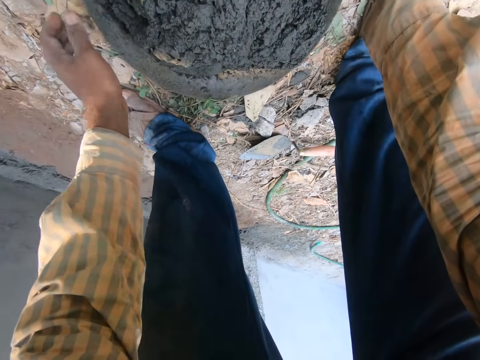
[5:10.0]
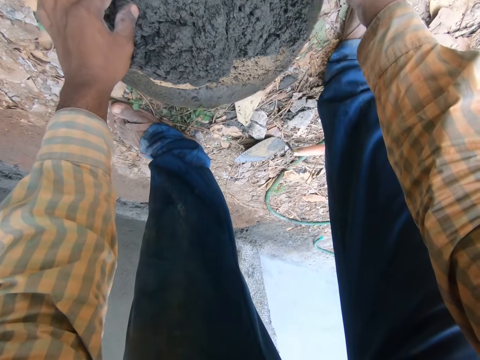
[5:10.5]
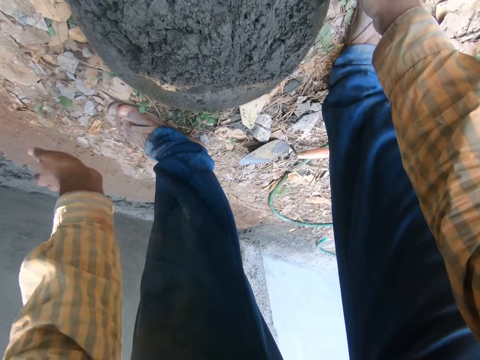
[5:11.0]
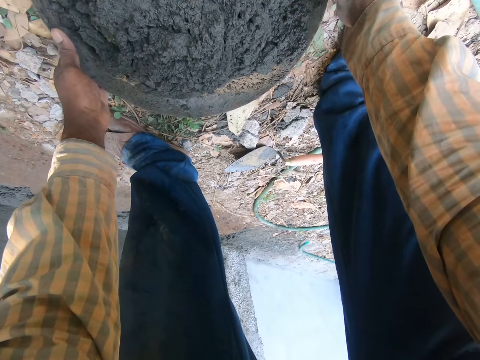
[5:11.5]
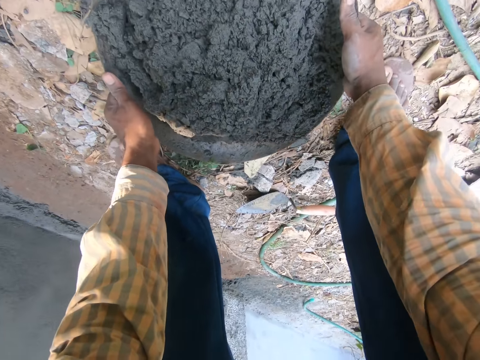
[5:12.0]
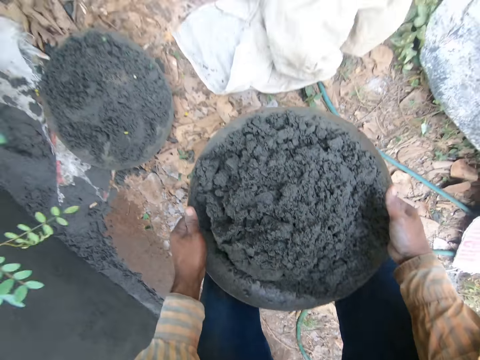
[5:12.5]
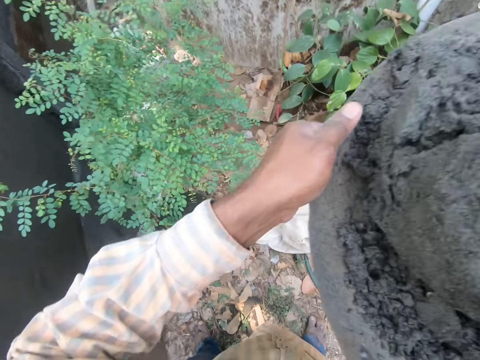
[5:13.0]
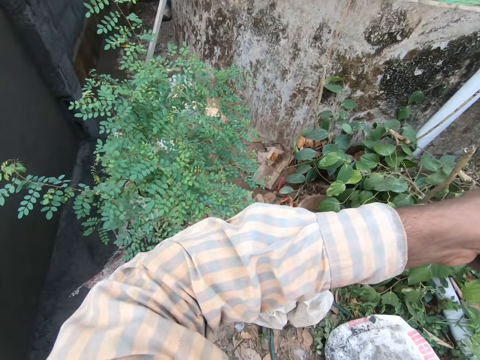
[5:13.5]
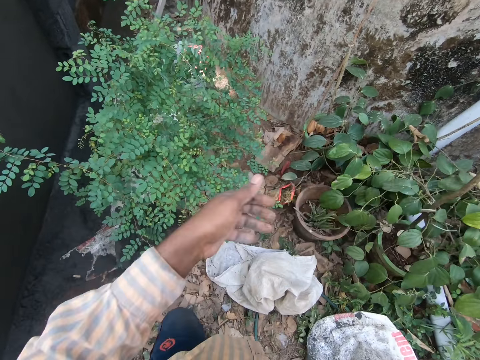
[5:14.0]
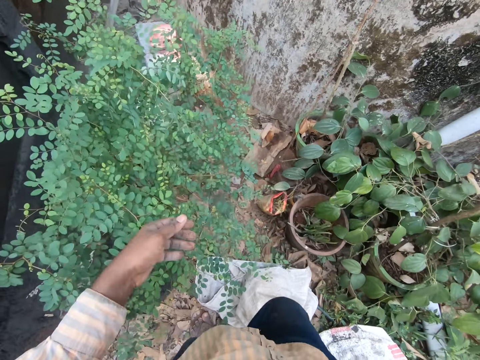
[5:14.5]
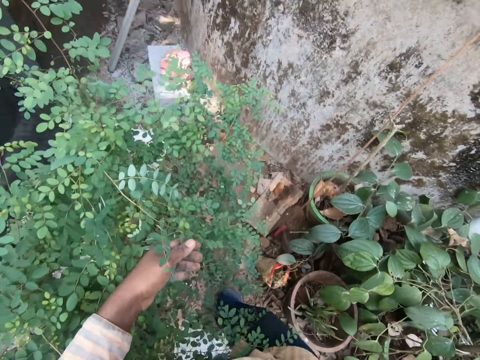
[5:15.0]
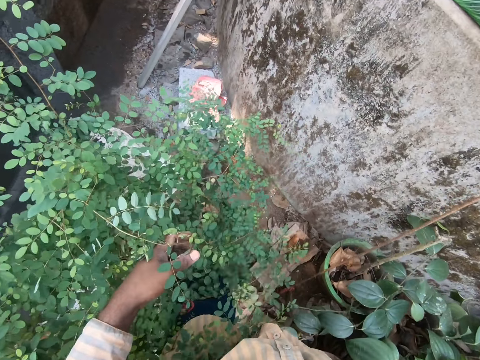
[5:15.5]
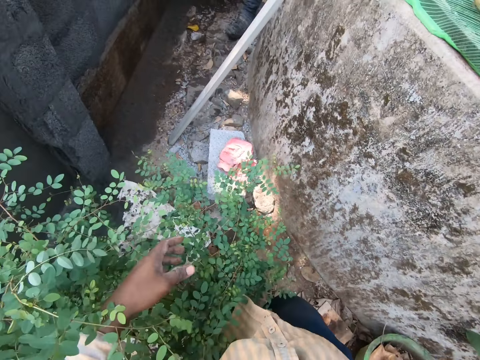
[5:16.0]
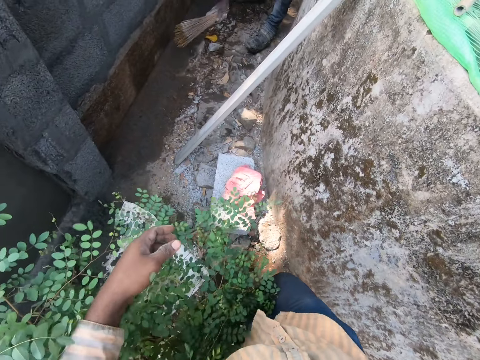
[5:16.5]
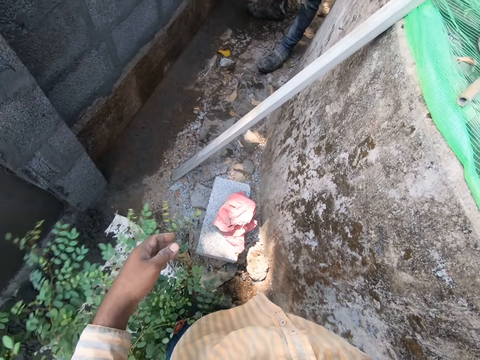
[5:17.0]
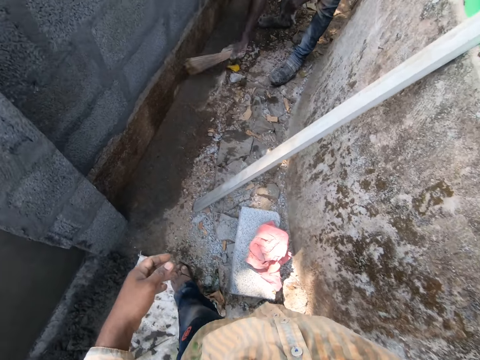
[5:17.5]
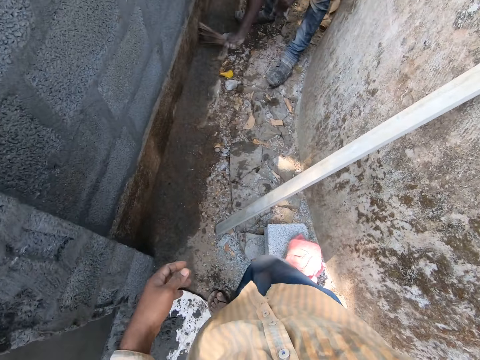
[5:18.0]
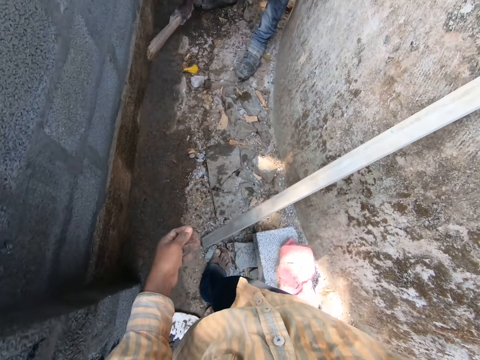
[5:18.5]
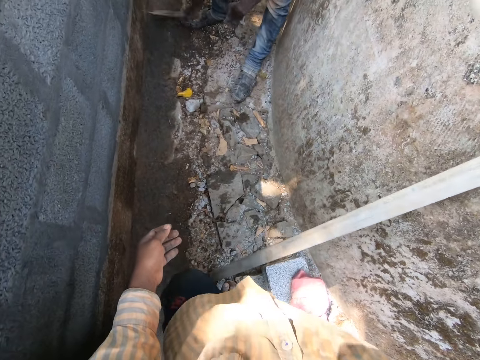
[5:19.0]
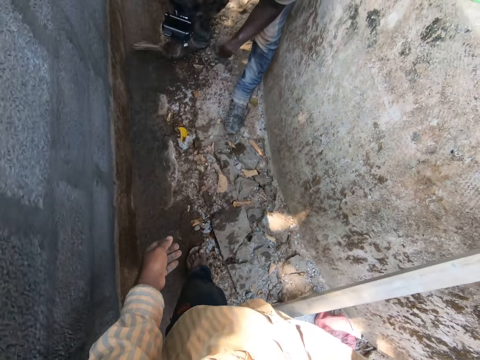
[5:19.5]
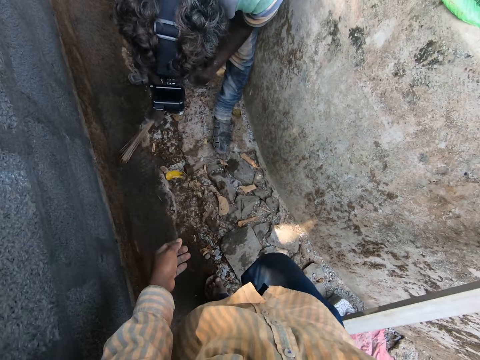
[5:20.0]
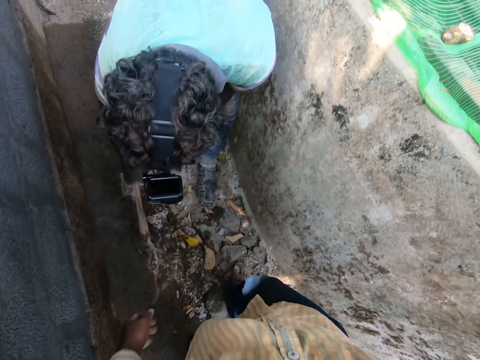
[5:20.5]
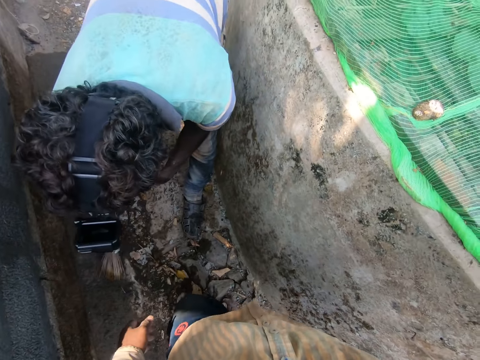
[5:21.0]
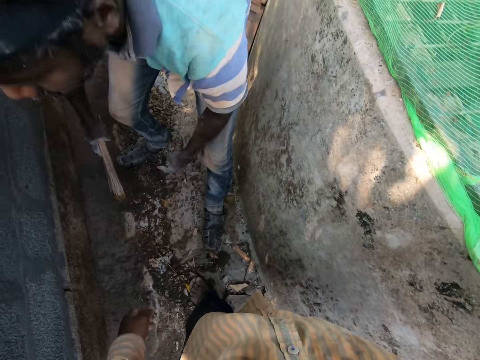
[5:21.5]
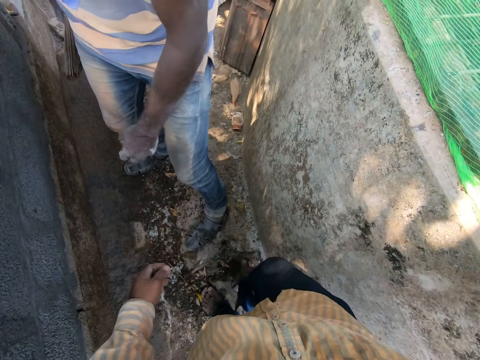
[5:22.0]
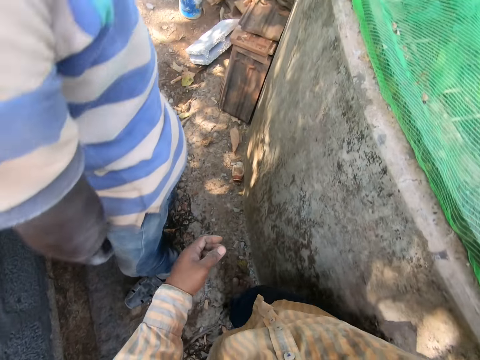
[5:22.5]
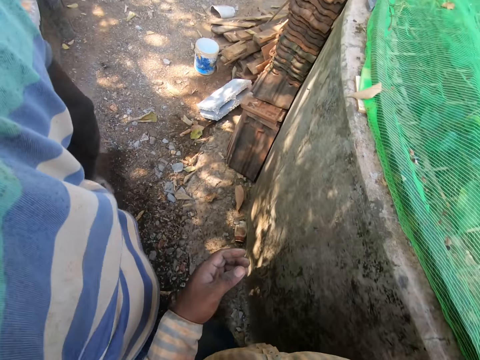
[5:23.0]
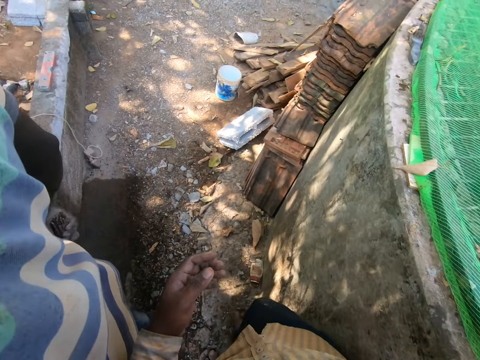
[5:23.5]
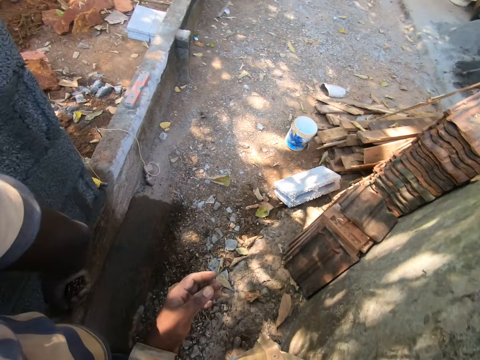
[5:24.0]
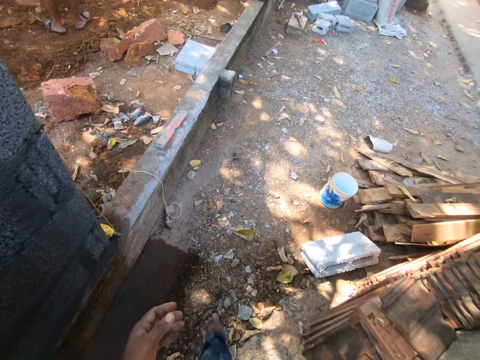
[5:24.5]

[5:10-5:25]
The camera wearer removes the leaf from the plaster with his left hand. He lifts the mortar pan or plate on the ground with his hands. He carries the plate with both hands. He walks around a construction site with the mortar pan on his shoulder. He puts the plate on his head. He pushes the leaves with his left hand. A man sweeps the ground with a broom in his right hand.

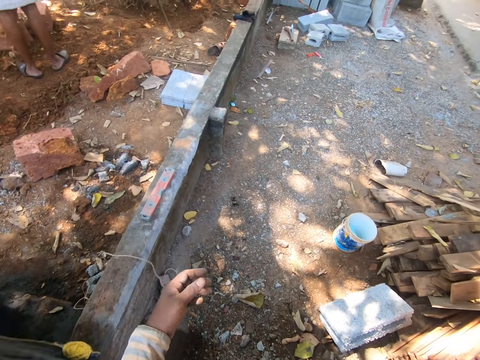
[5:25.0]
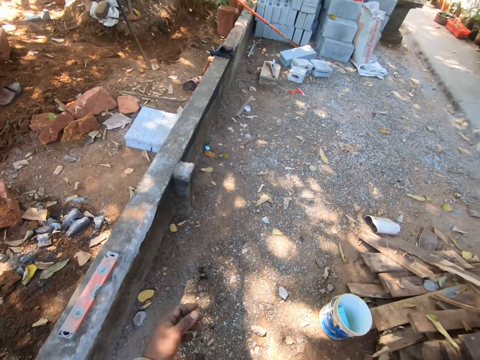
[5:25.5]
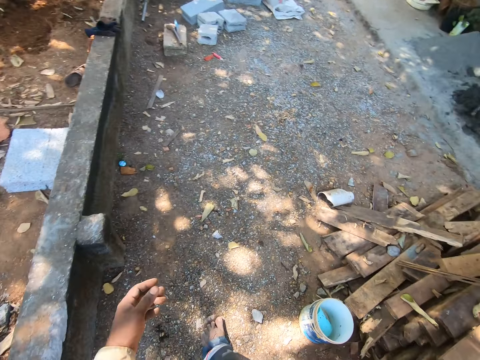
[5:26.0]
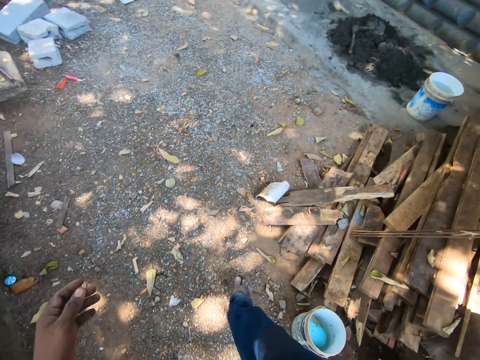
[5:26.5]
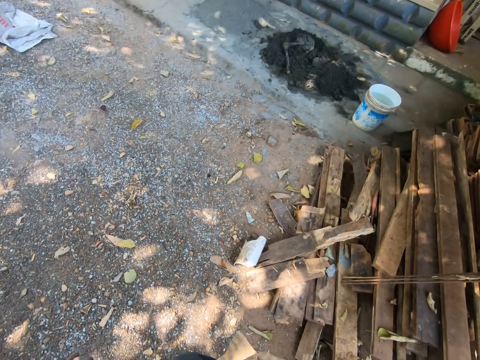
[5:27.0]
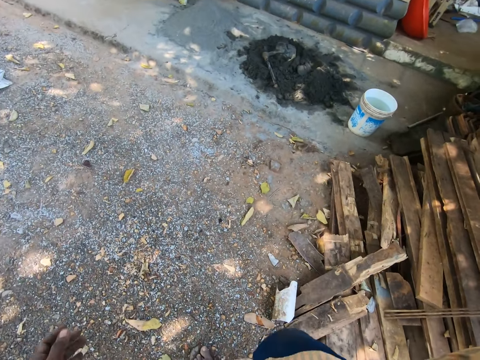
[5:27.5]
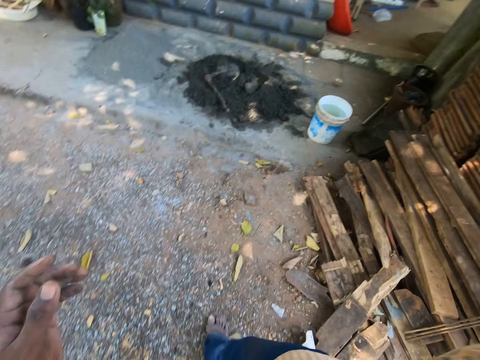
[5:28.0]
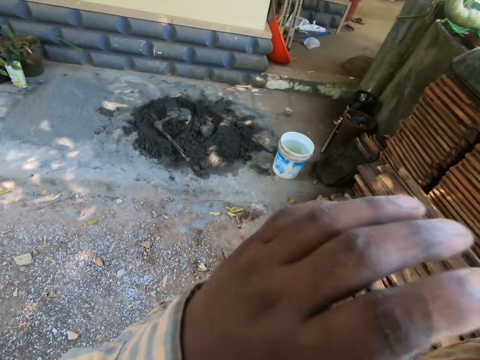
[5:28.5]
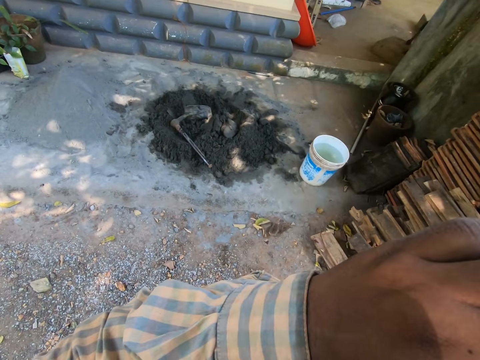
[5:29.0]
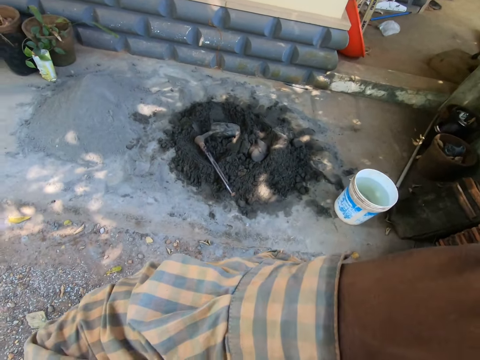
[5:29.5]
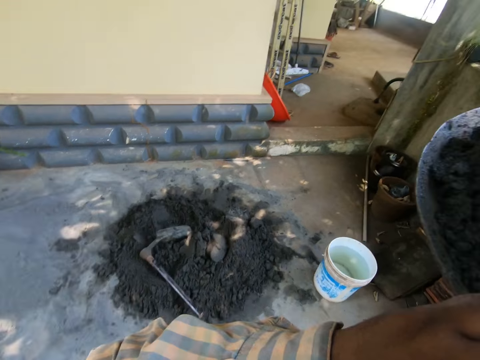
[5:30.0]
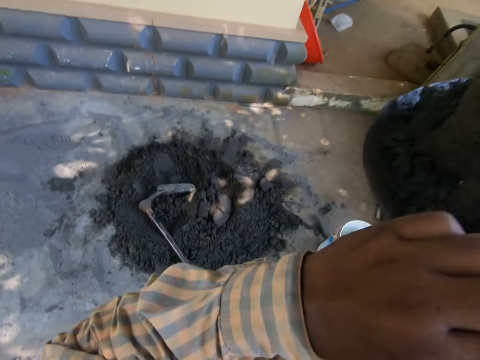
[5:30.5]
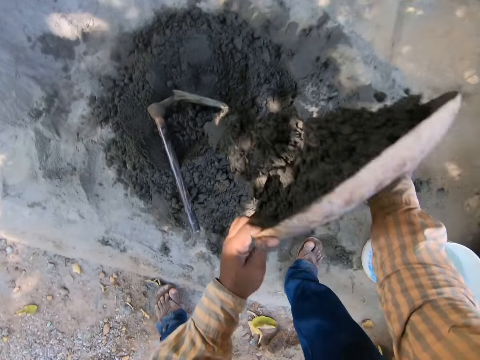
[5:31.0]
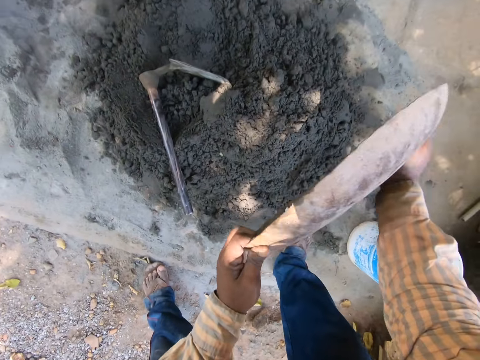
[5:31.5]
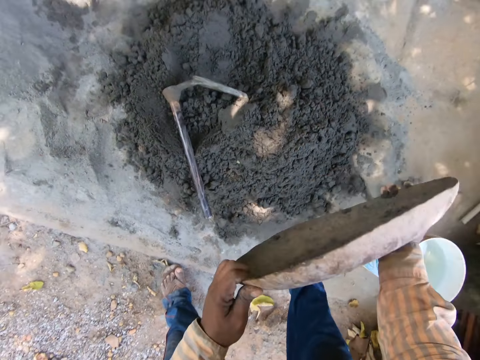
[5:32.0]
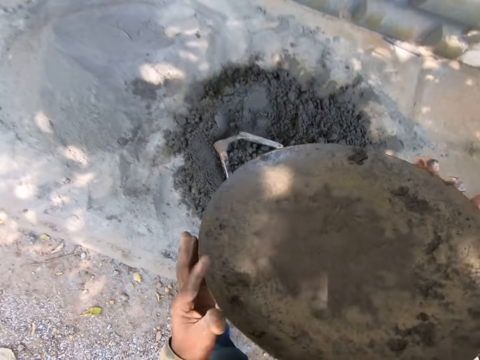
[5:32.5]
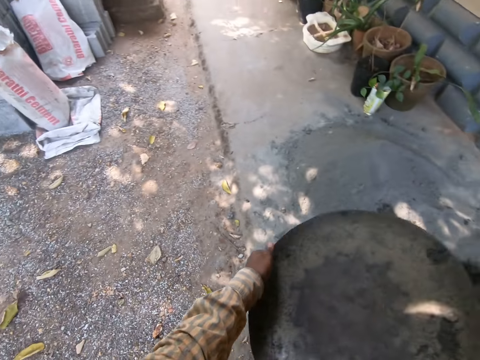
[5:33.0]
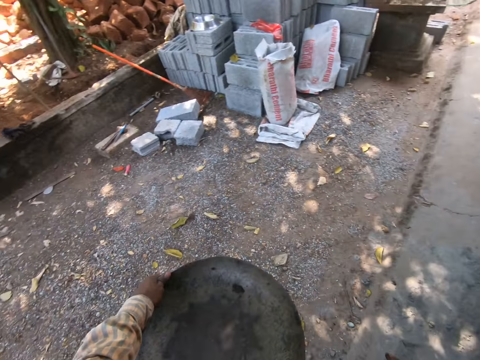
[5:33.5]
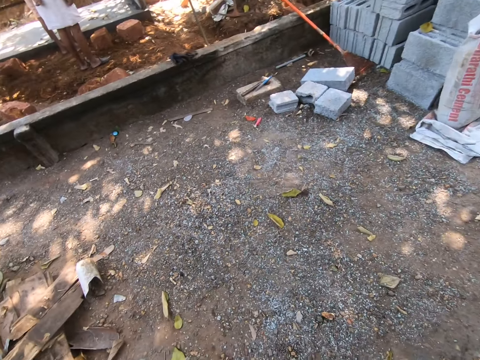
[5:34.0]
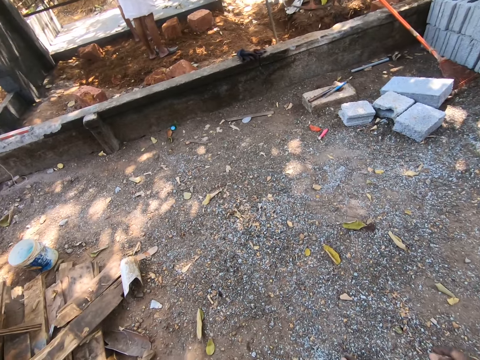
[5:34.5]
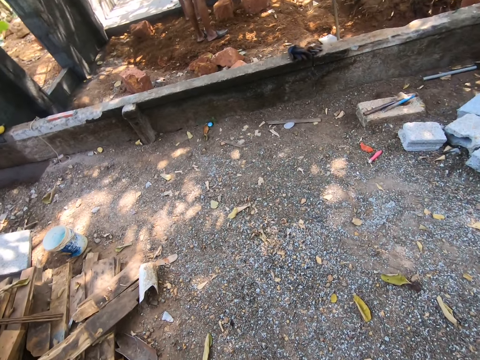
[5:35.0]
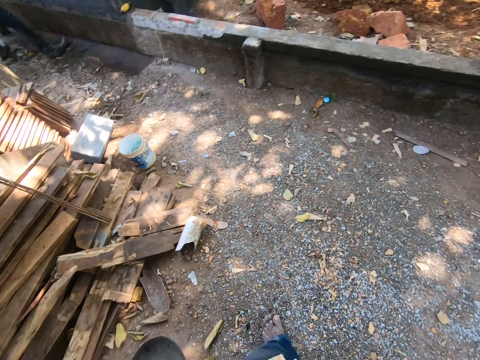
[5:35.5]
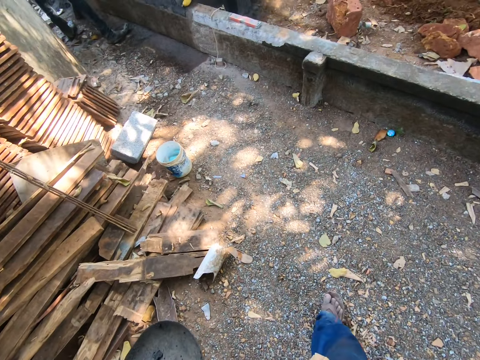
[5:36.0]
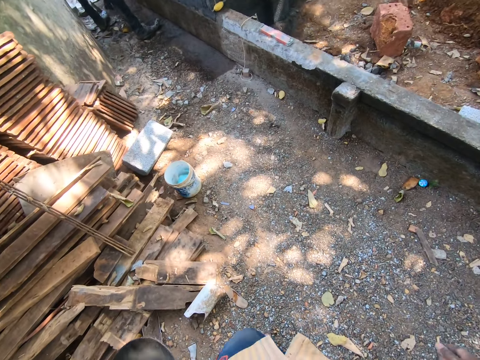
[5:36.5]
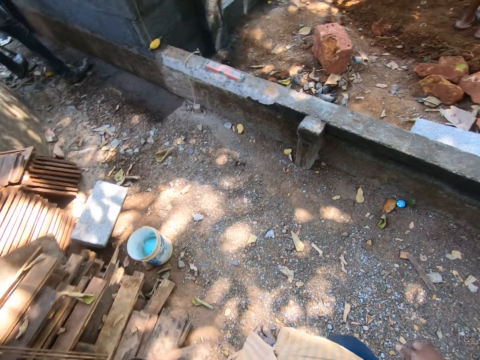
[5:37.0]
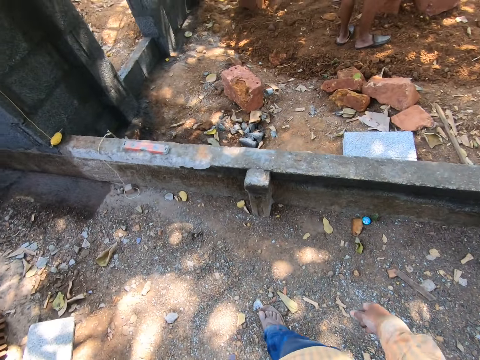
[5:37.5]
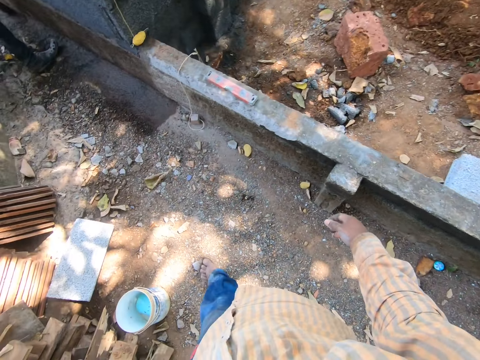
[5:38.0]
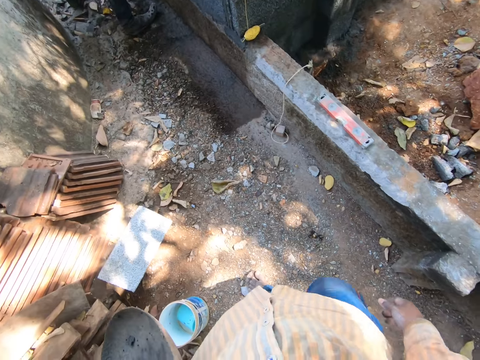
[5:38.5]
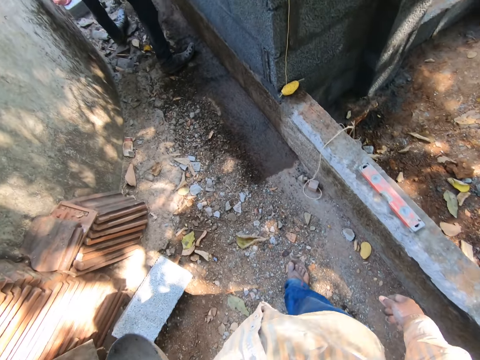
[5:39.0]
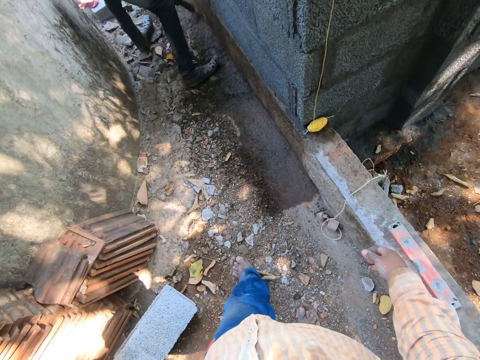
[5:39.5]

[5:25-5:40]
The camera wearer lifts his left hand toward his head. He pours the mortar in the mortar pan on his head on the ground with his hands. He shakes off the mortar in the mortar pan with his hands. He walks around a construction site. A man sweeps the ground with a broom in his right hand.
